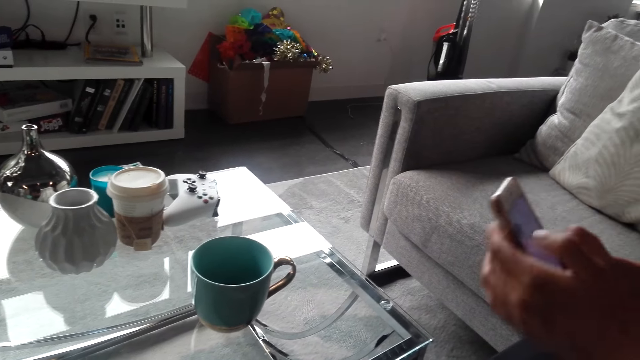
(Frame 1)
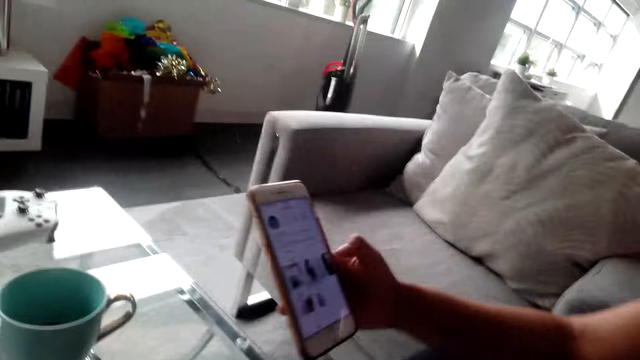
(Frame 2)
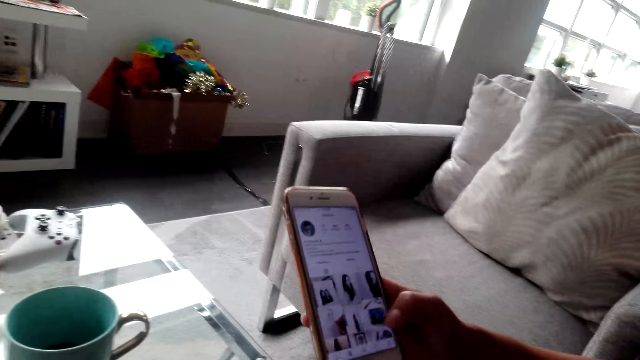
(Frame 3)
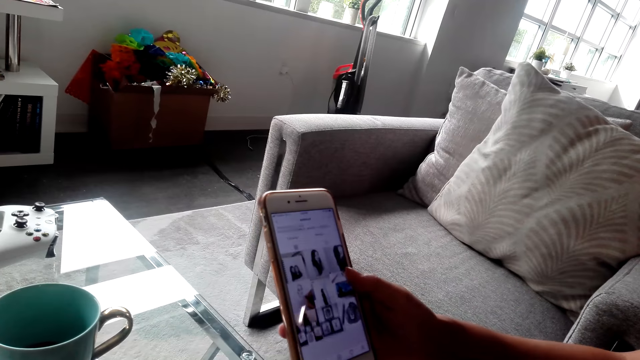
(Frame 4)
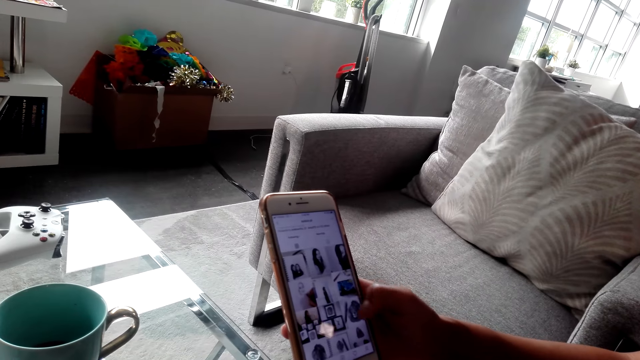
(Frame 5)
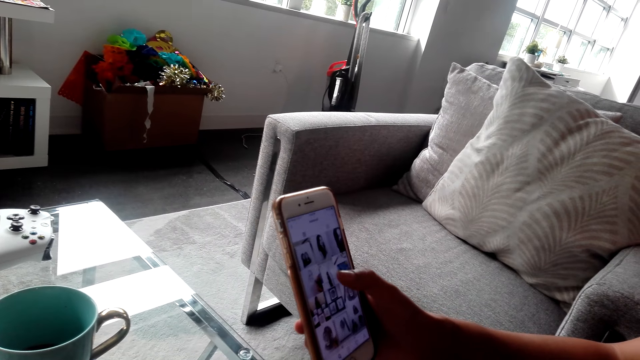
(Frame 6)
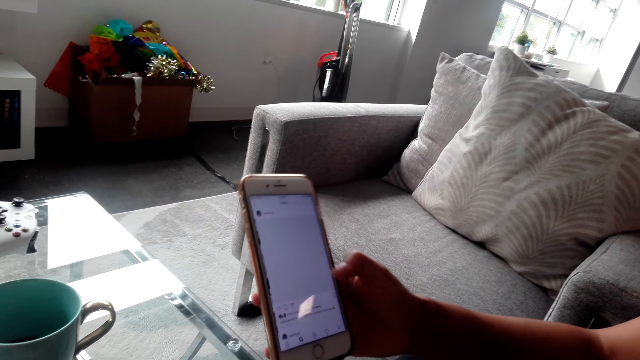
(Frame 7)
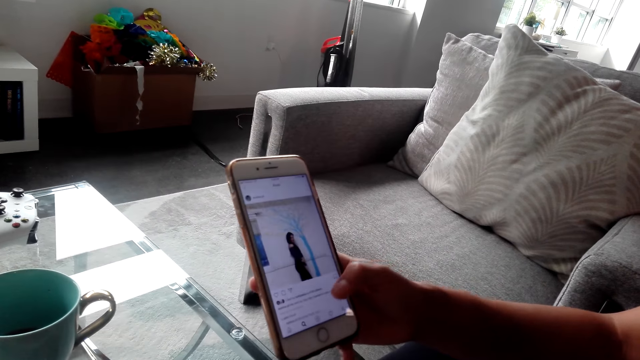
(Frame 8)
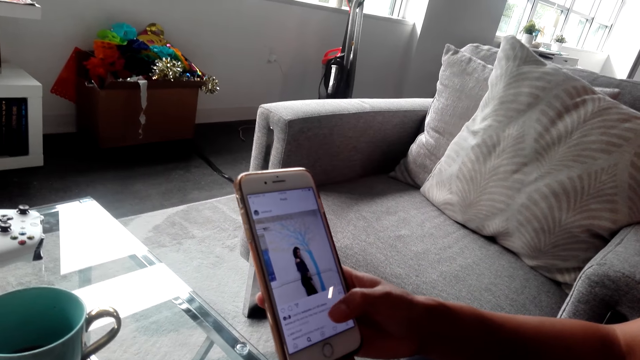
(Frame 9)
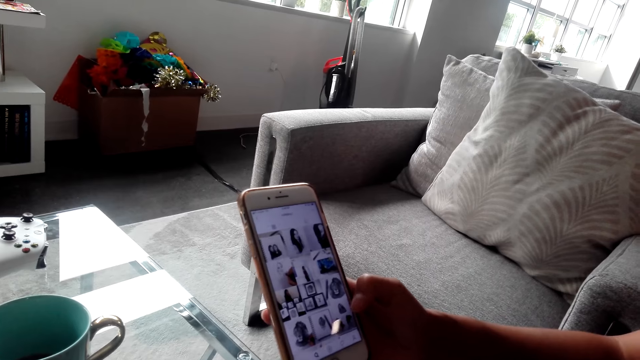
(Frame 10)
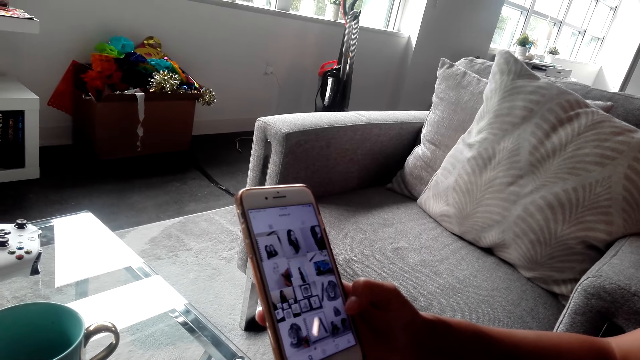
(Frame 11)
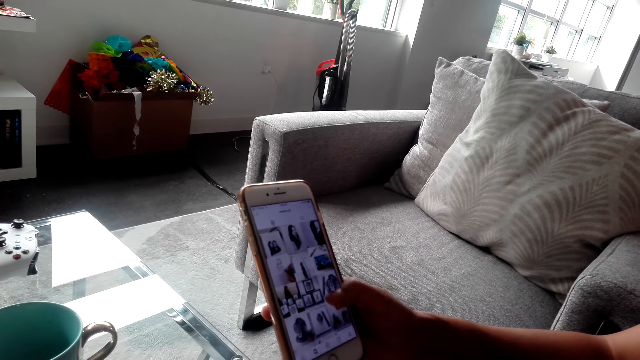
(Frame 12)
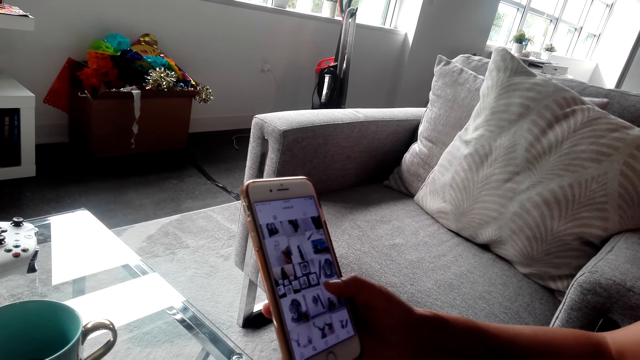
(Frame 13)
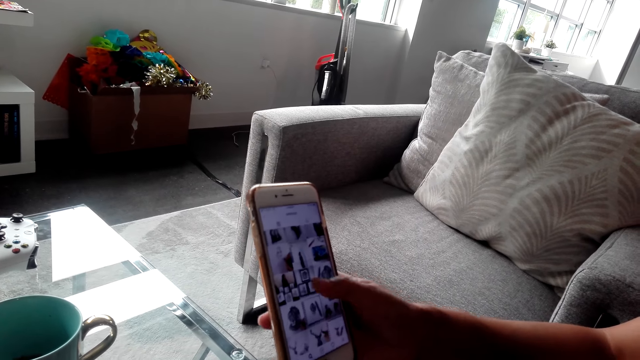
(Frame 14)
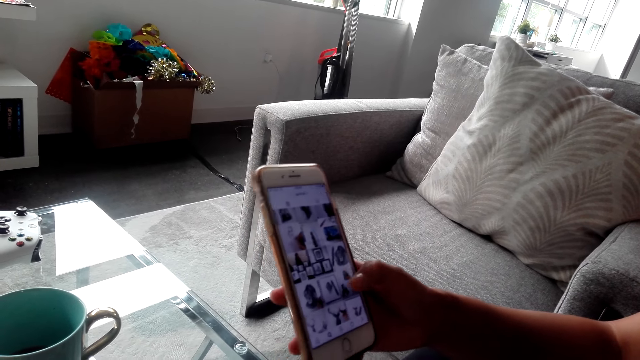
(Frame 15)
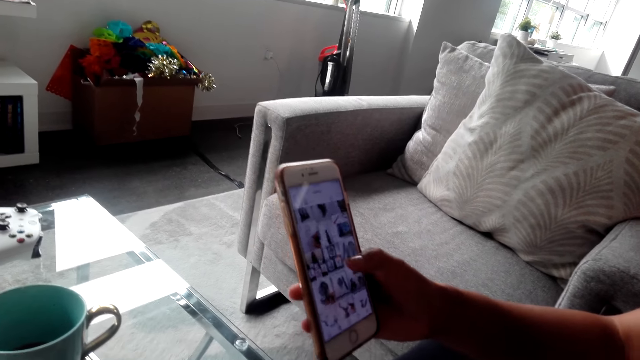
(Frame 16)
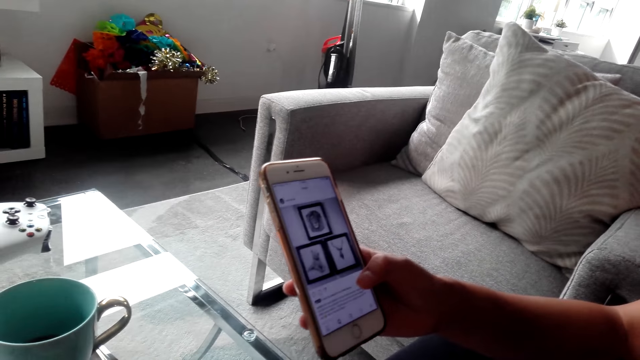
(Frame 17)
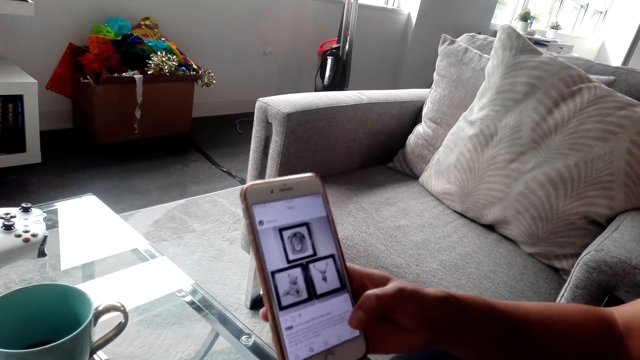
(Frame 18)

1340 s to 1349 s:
A lady shows the camera wearer the phone.

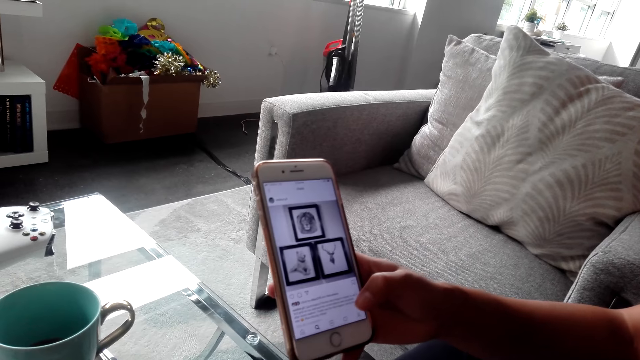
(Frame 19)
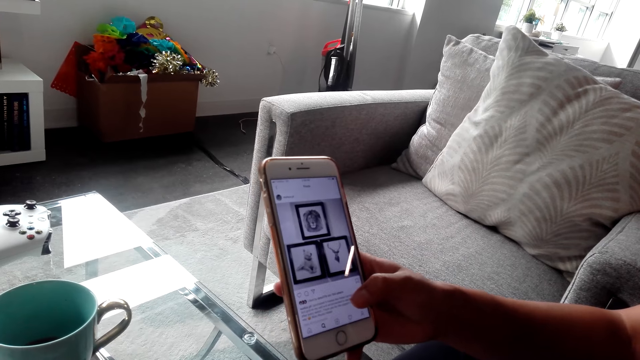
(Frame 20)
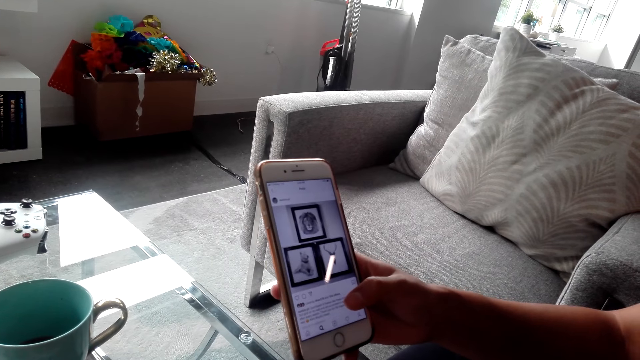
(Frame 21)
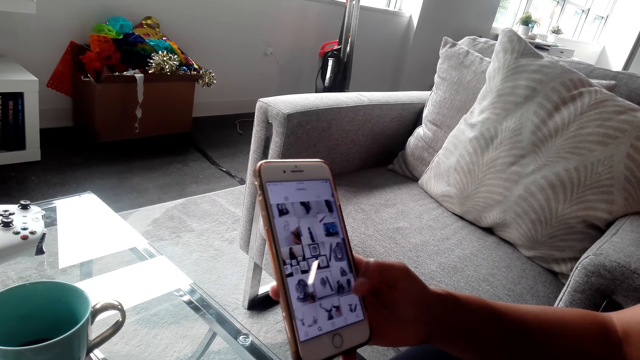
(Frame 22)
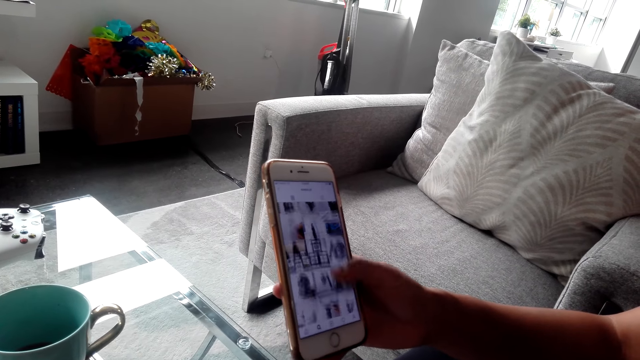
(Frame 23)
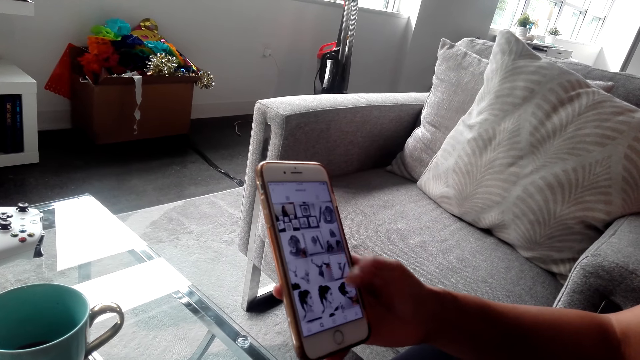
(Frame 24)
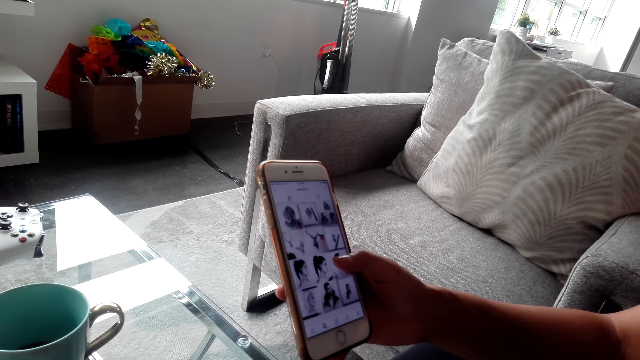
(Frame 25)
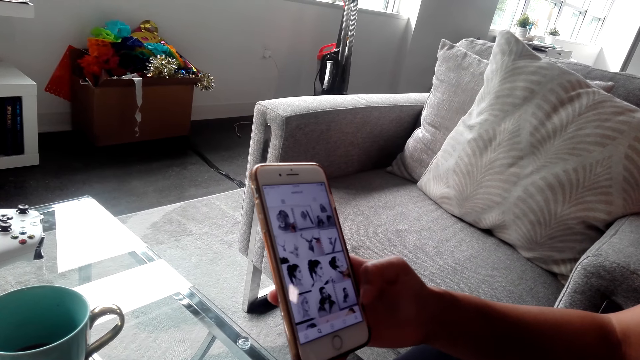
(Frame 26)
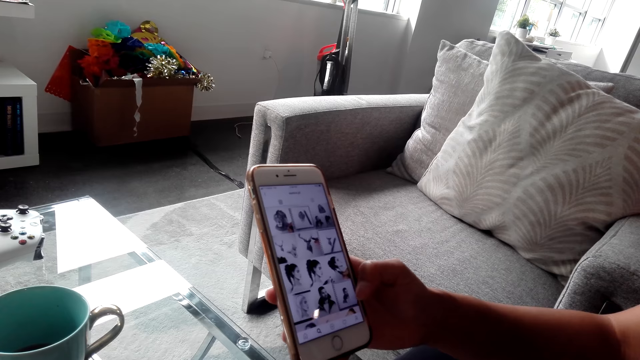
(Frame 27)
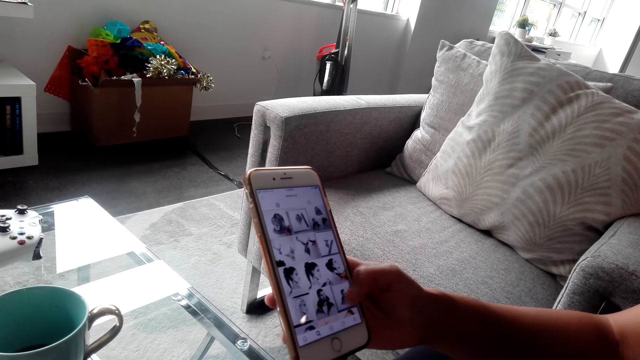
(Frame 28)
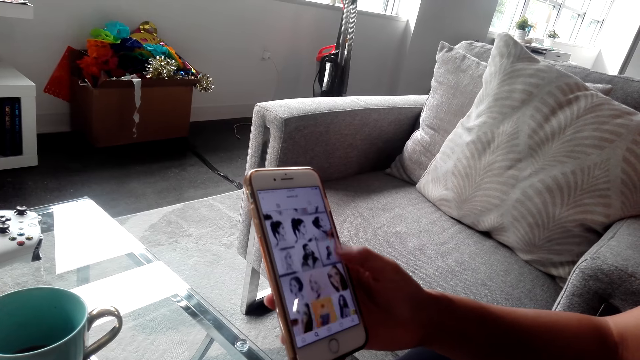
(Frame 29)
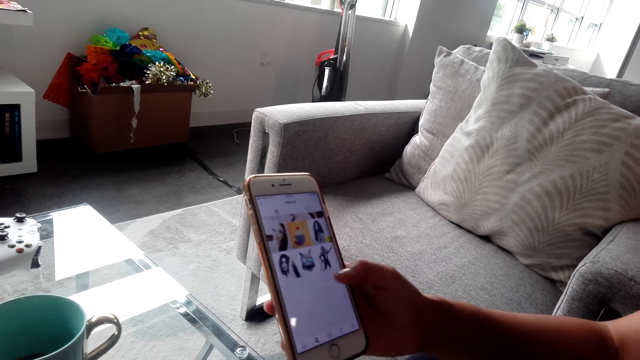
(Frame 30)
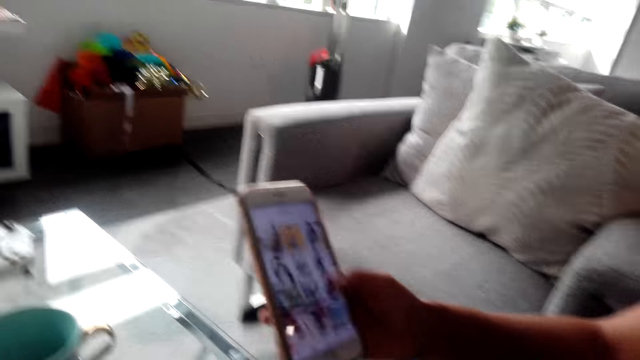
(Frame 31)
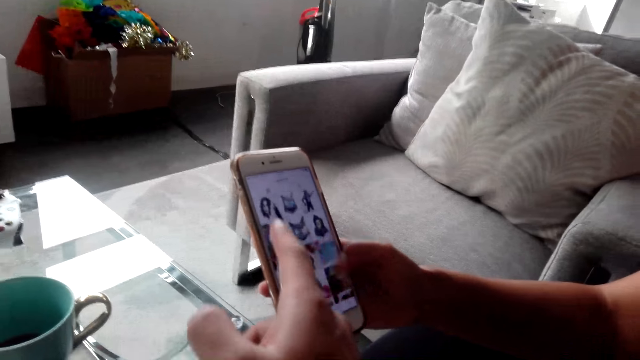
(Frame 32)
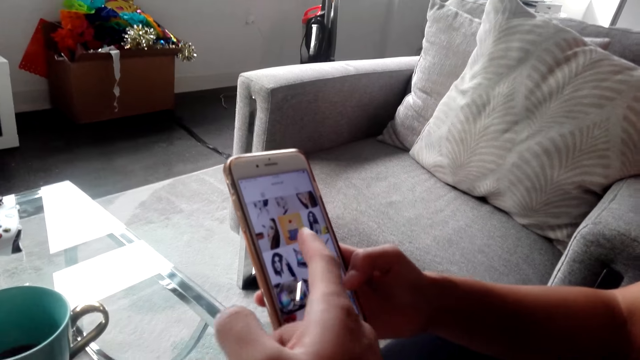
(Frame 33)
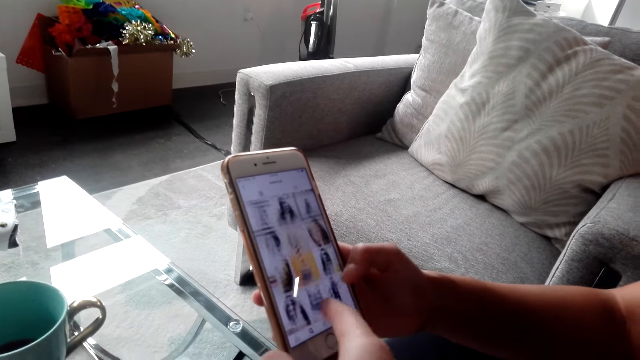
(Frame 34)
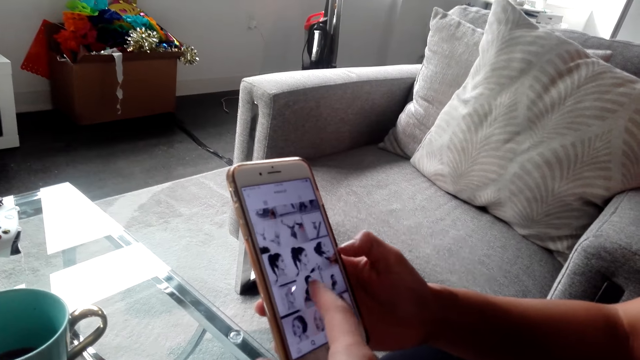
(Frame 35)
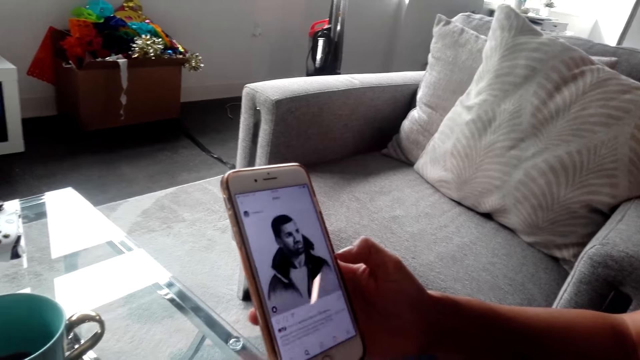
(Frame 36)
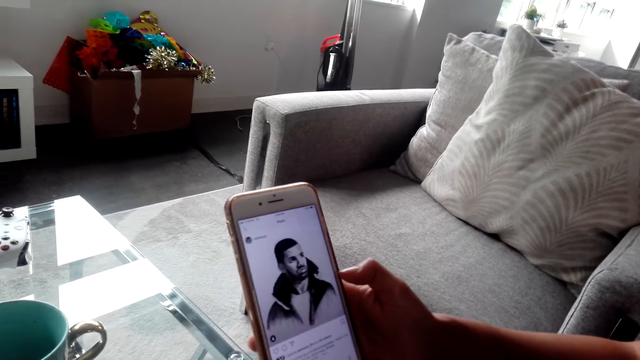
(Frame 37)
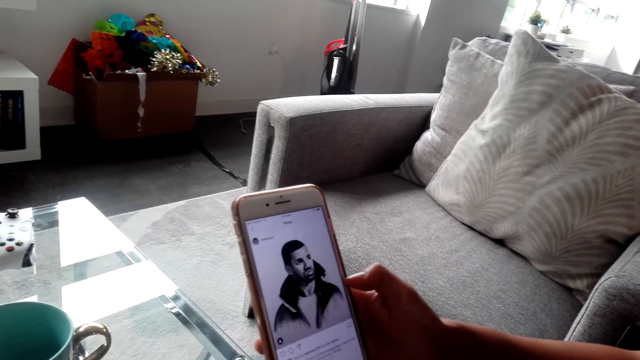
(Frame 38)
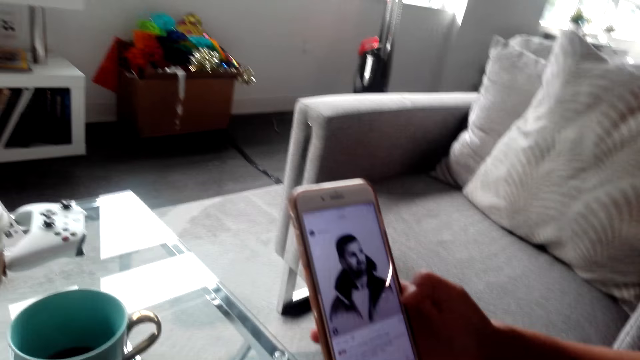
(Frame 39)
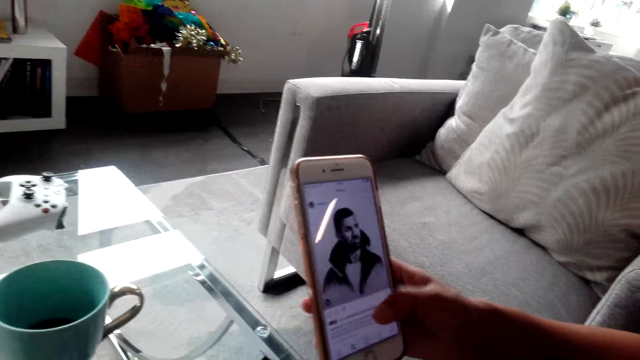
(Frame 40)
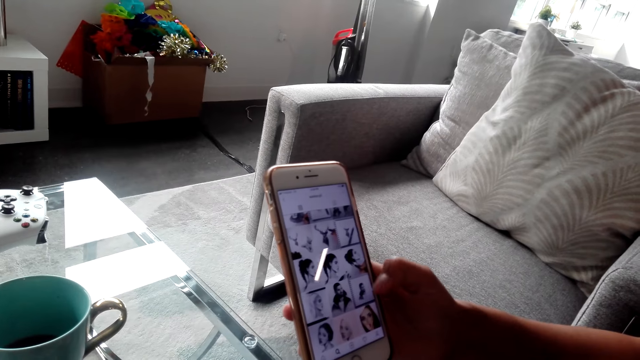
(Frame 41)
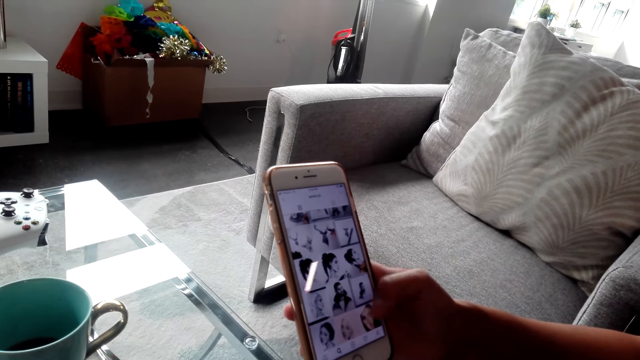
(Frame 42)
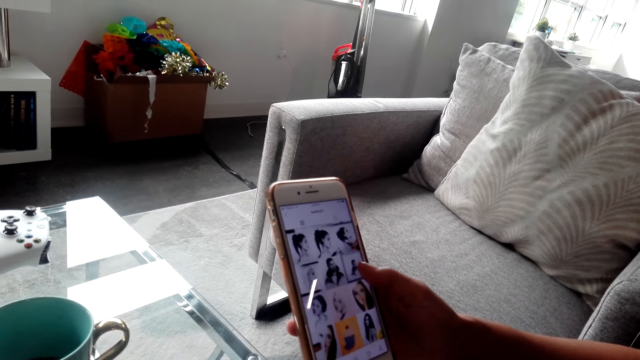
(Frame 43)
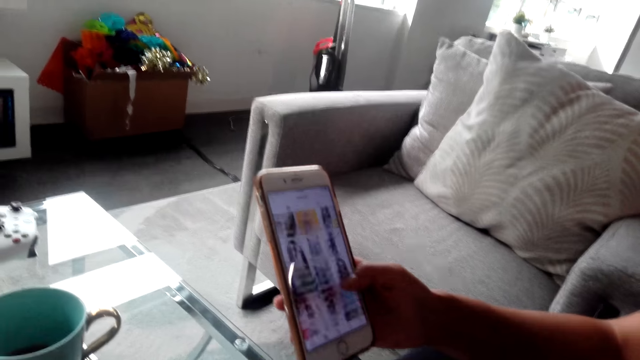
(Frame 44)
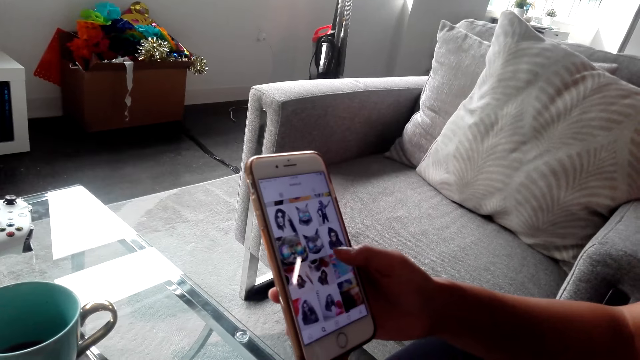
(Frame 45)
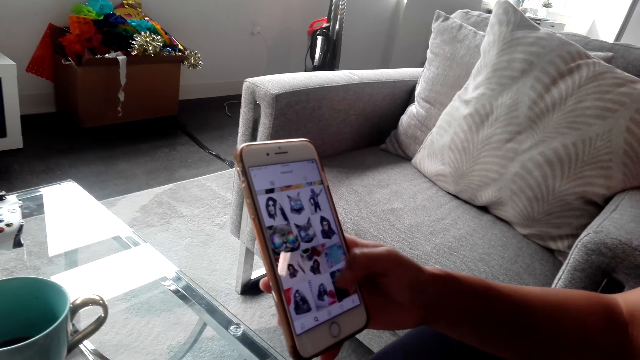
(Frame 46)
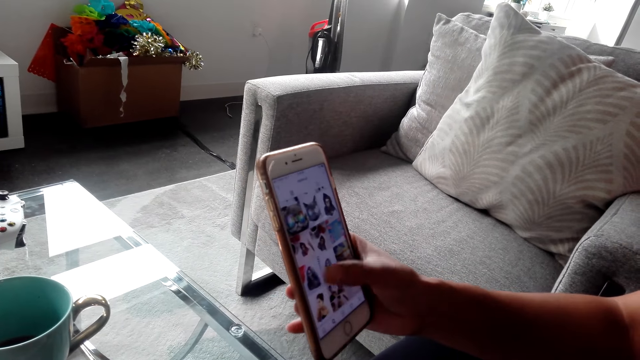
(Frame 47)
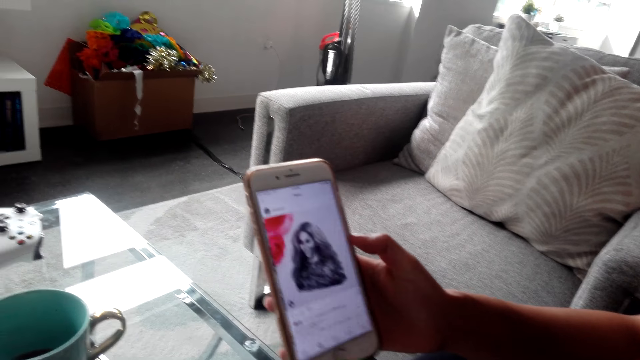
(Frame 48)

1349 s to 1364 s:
The lady scrolls the phone. The camera wearer points at the lady's phone. The lady shows the camera wearer the phone. The lady operates the phone.
